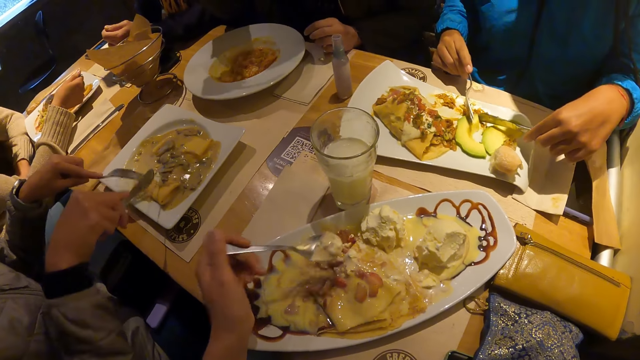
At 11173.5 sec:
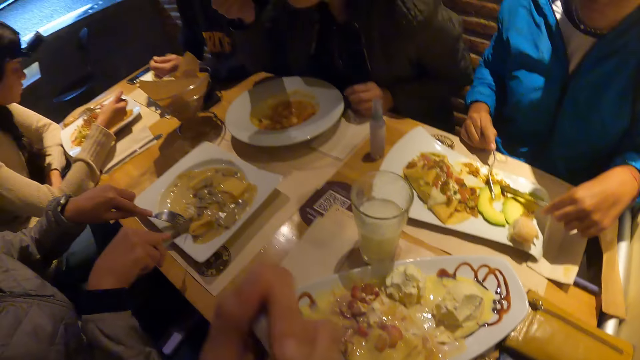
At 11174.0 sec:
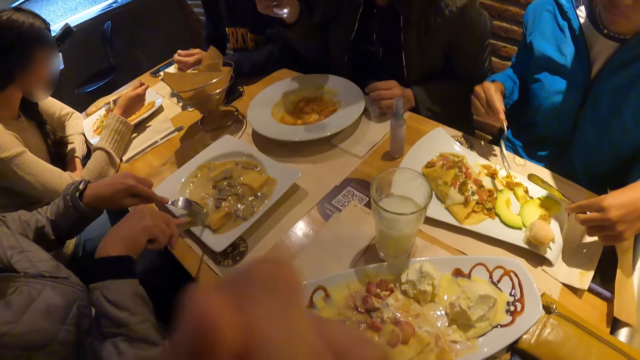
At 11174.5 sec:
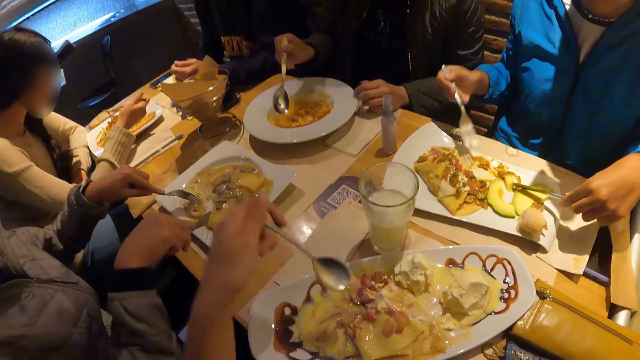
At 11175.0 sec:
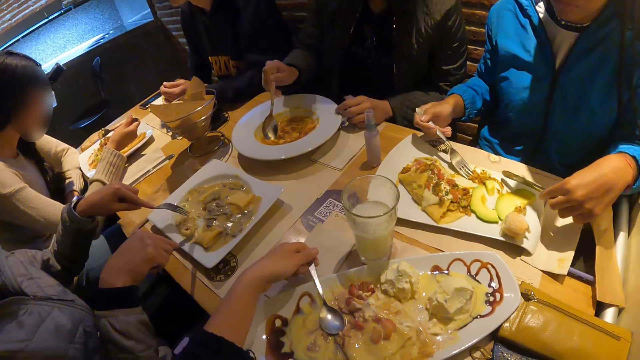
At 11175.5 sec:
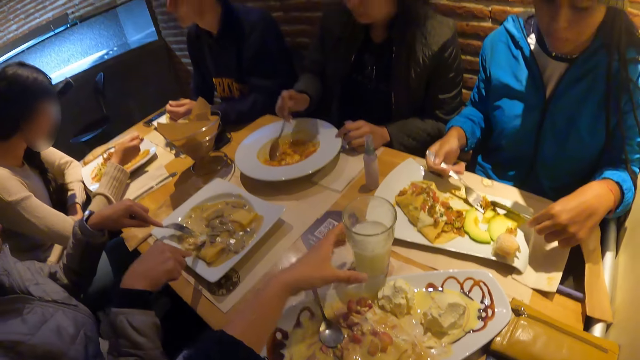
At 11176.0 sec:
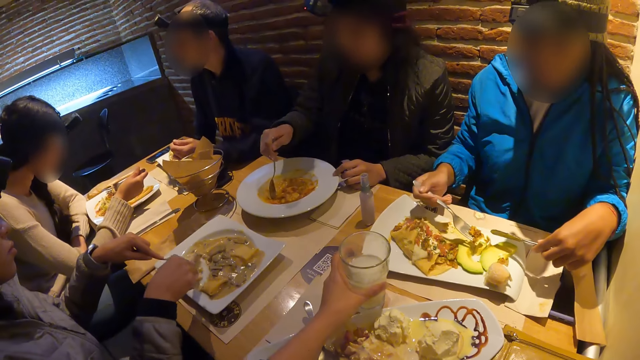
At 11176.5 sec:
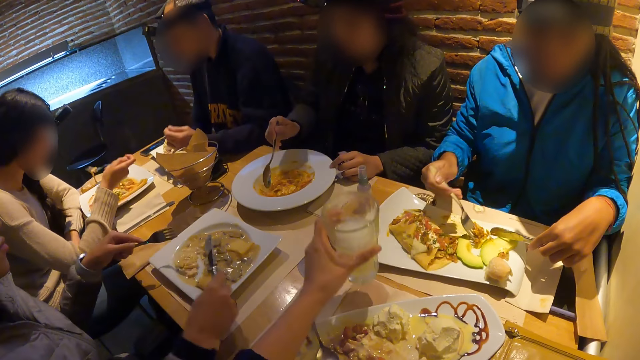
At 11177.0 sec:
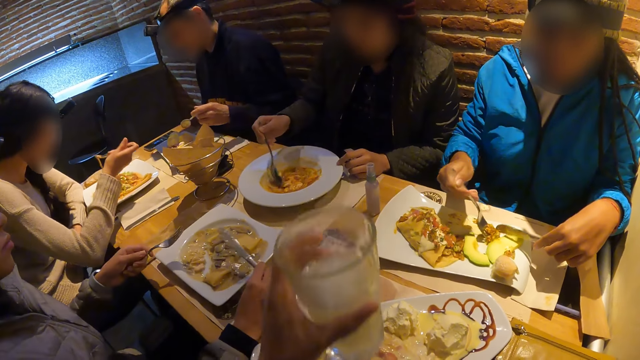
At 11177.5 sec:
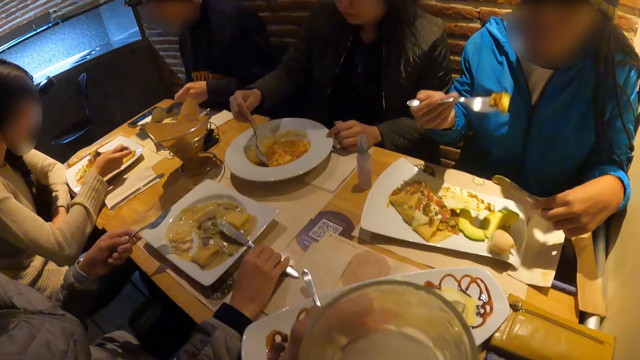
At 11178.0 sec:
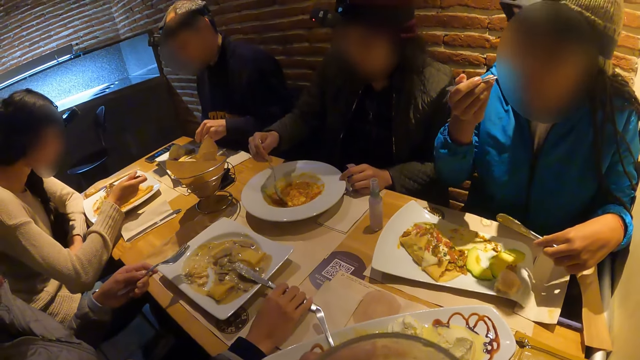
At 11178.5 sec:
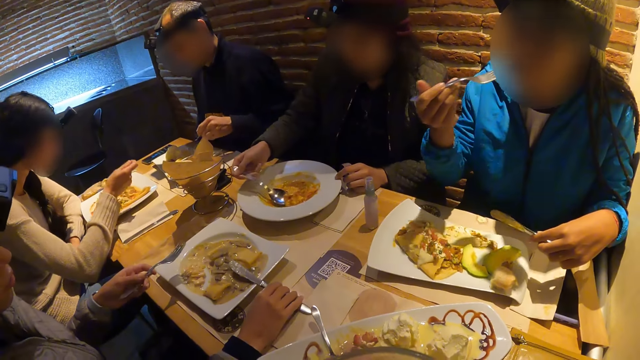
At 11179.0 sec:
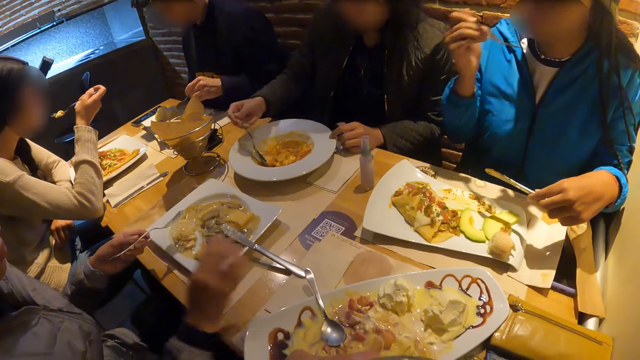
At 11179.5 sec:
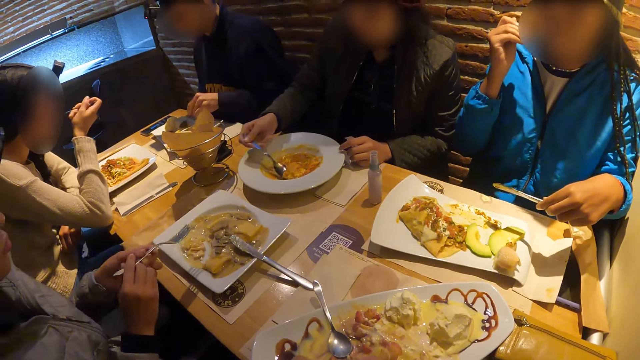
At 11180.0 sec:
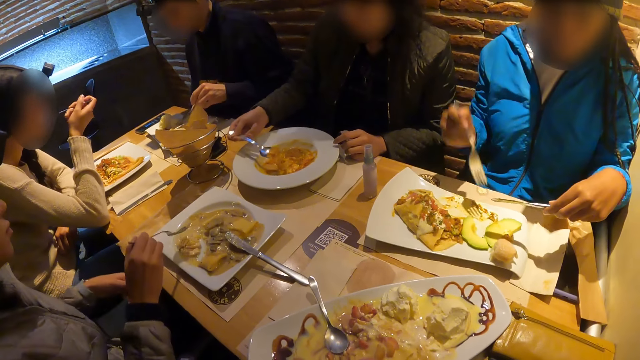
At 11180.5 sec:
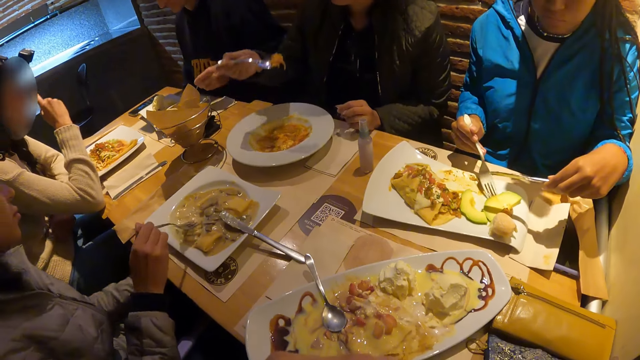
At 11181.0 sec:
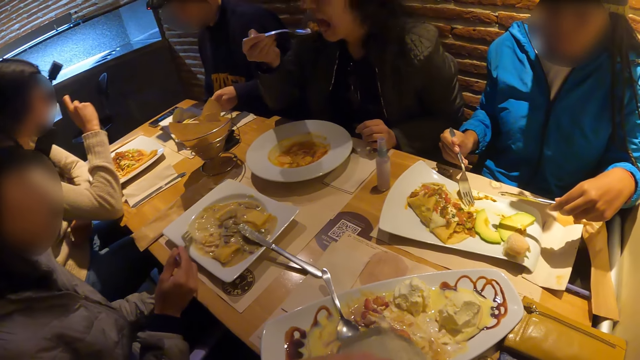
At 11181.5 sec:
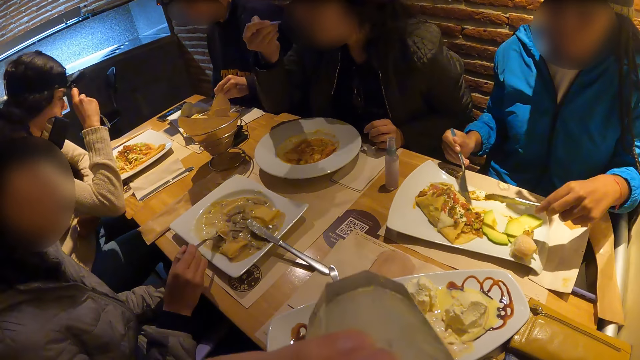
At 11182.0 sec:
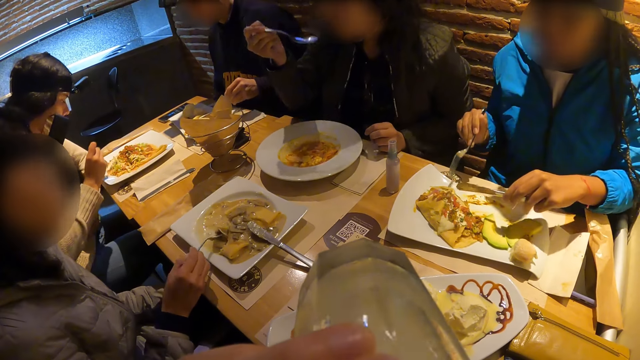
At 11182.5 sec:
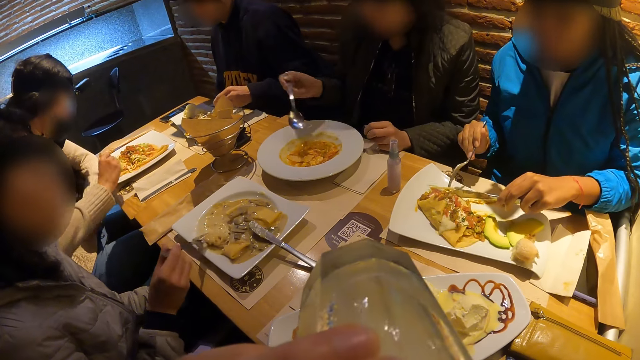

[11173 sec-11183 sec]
The camera wearer lifts the food to his mouth with a spoon in his left hand. He eats the food. The woman takes the food from the plate with the cutleries in both hands. The camera wearer drops the spoon on the plate with his left hand. He picks up a cup or glass of juice from the table with his left hand. The man drops the knife on the plate with his right hand. The camera wearer drinks from the glass. The woman lifts food to her mouth with a fork in her right hand. The man passes the fork from his left hand to his right hand and takes the food from the plate with the fork in his right hand.

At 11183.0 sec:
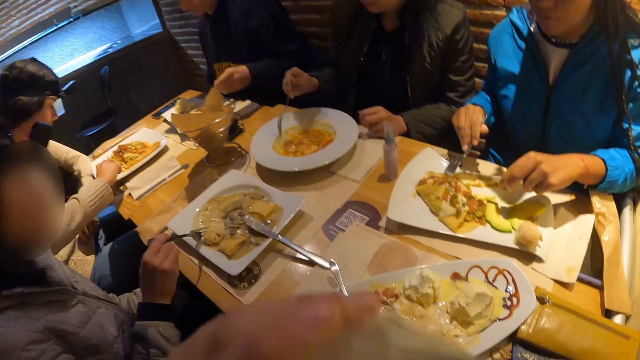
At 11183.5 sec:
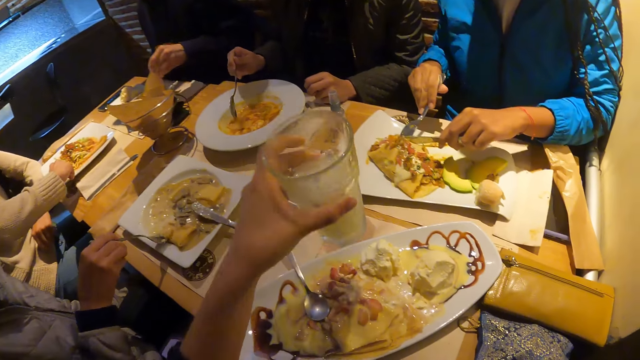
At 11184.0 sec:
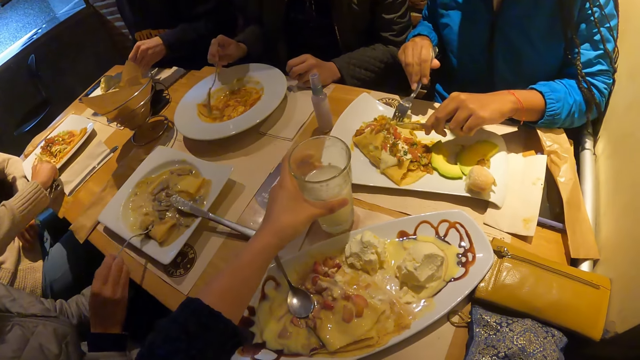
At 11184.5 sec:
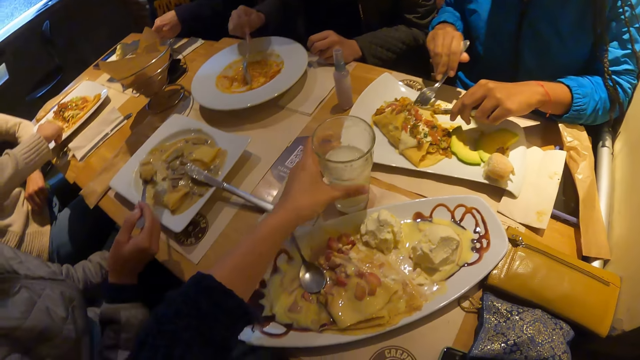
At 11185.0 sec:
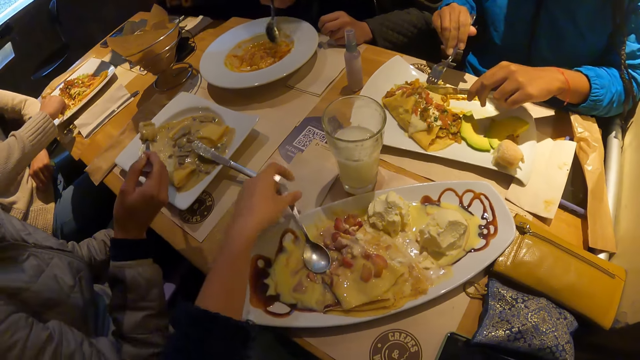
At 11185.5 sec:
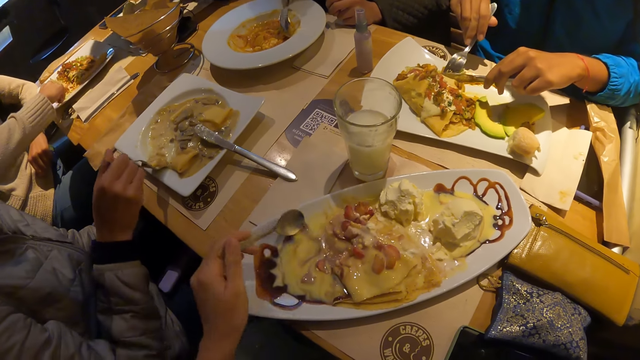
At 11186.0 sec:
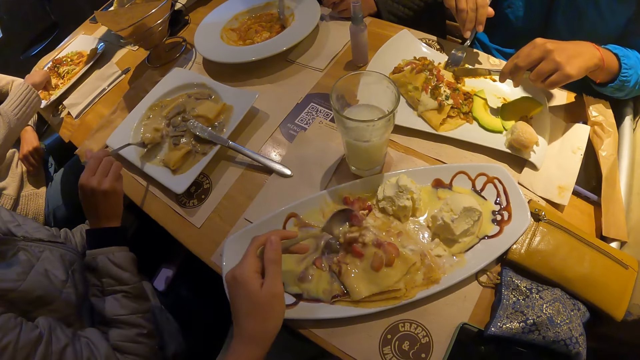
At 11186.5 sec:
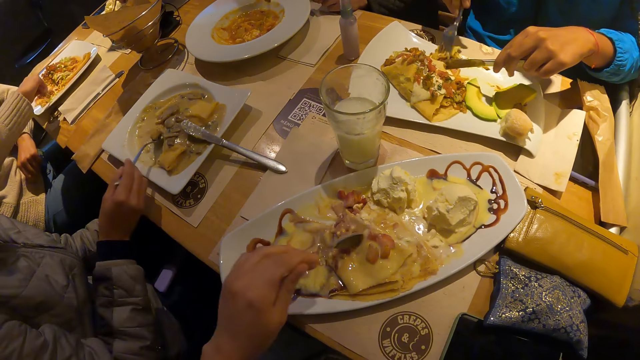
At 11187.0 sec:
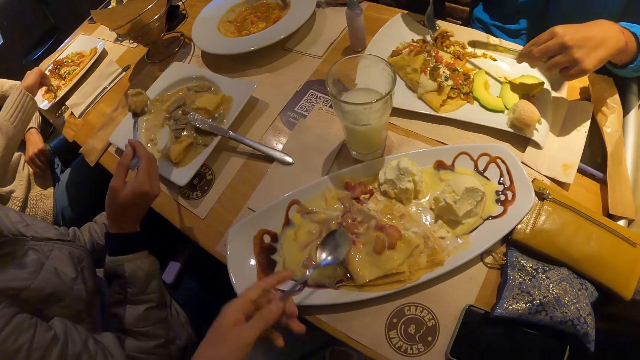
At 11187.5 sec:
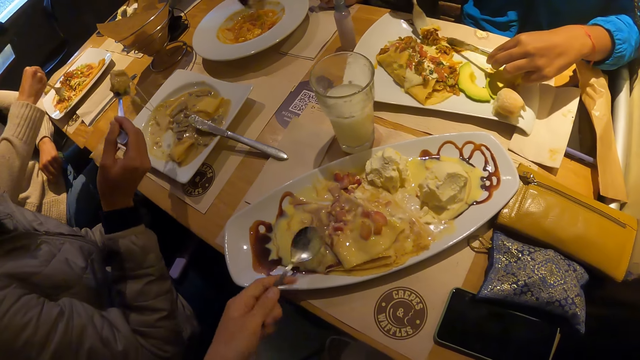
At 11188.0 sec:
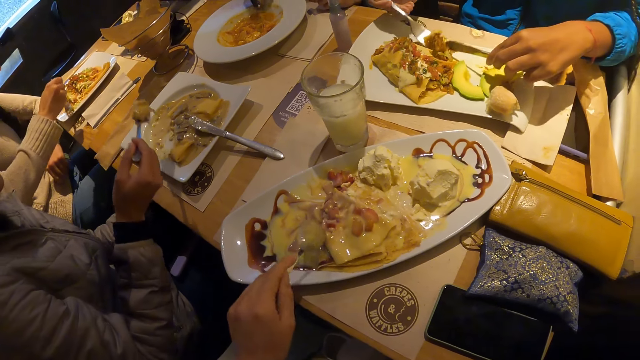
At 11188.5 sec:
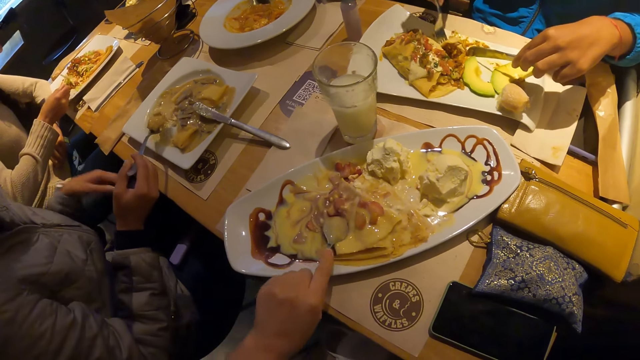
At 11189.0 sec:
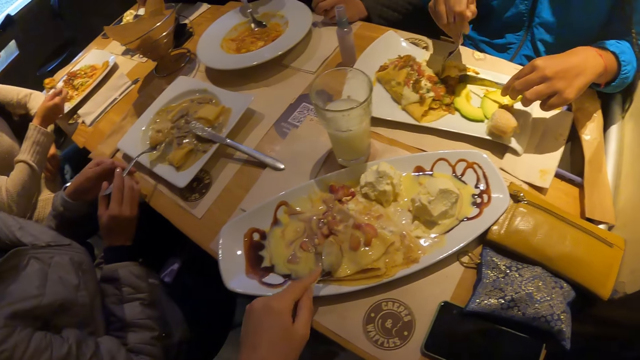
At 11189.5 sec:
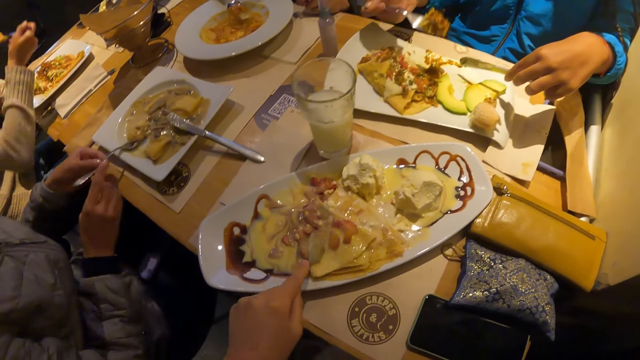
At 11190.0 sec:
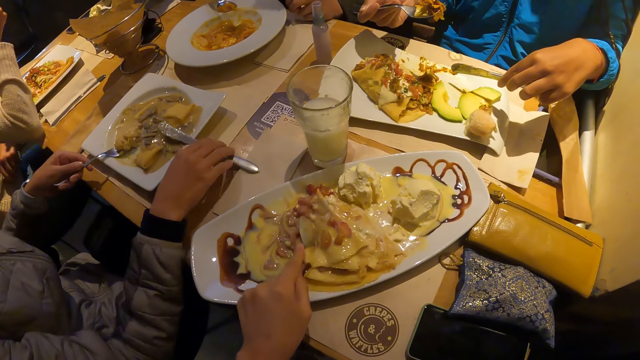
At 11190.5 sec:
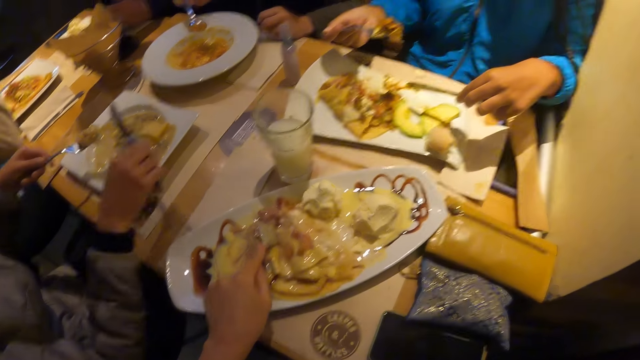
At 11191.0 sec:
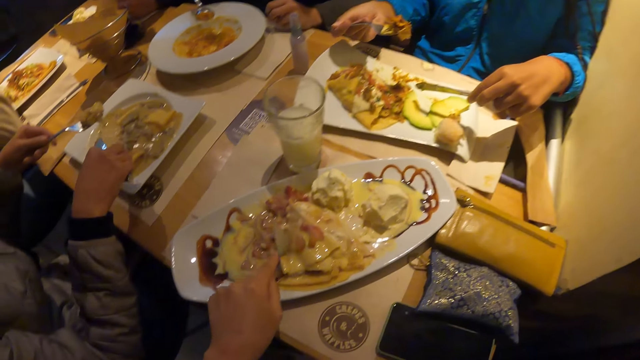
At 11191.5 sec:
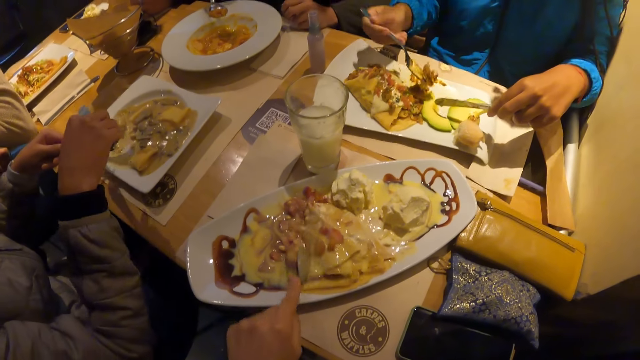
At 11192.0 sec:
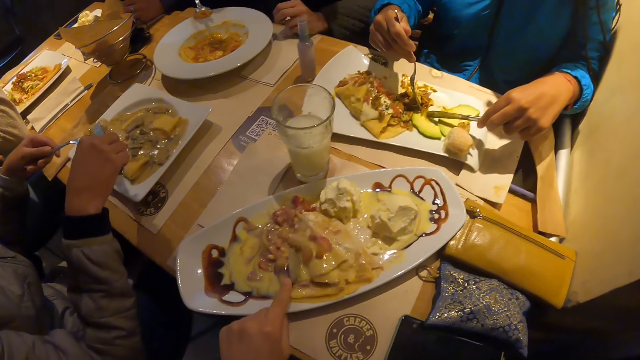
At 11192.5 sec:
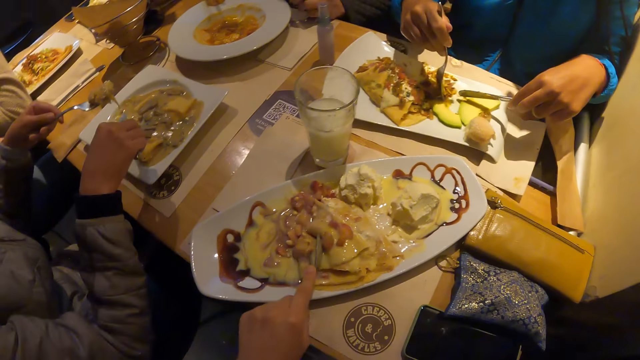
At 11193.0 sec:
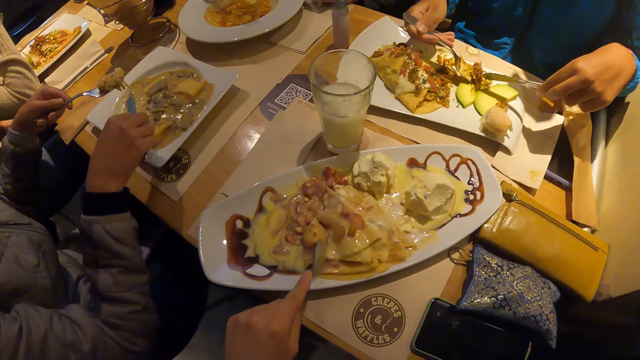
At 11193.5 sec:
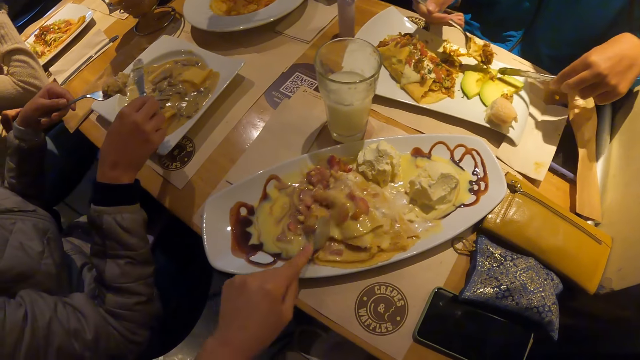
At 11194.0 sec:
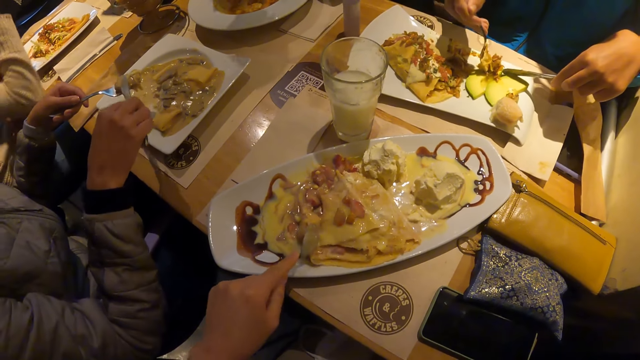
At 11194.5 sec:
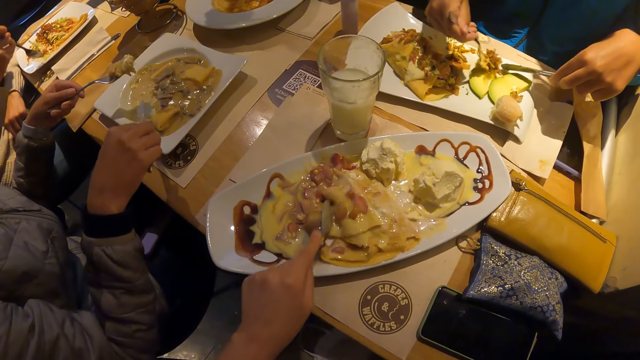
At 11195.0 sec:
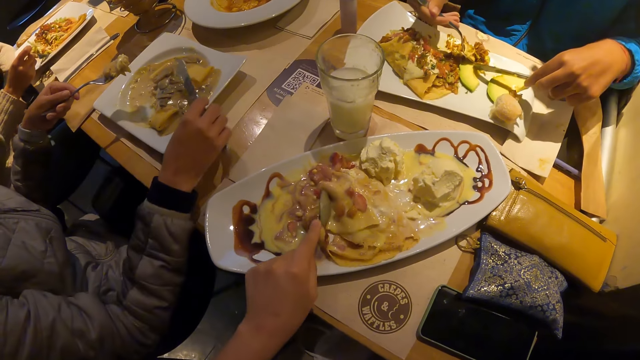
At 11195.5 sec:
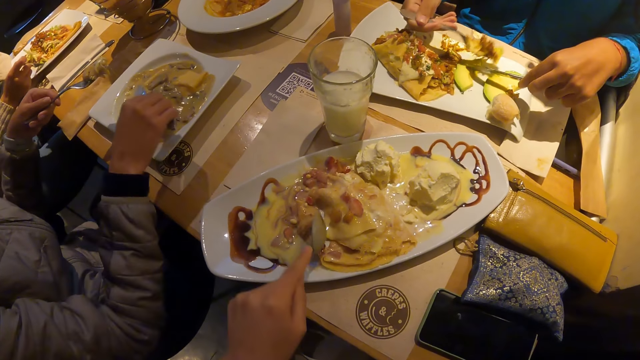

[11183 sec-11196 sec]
The camera wearer drinks from the cup in his left hand. The woman cuts the food on the plate with the cutleries in both hands. The camera wearer drops the cup on the table with his left hand. The man lifts food with a fork in his right hand. The camera wearer picks up the spoon from the plate with his left hand. He scoops the food. The woman takes the food from the plate with the cutleries in both hands. The camera wearer cuts the food with the spoon in his left hand. The man passes the fork from his right hand to his left hand, drops the knife on the plate with his right hand and picks up the knife from the plate with his right hand.
